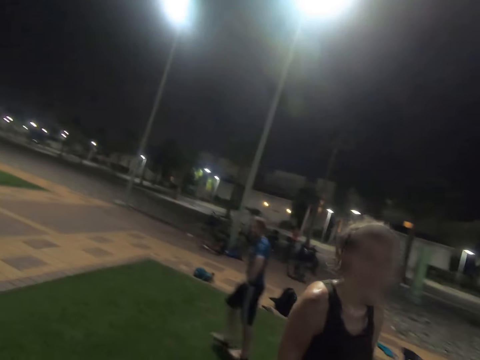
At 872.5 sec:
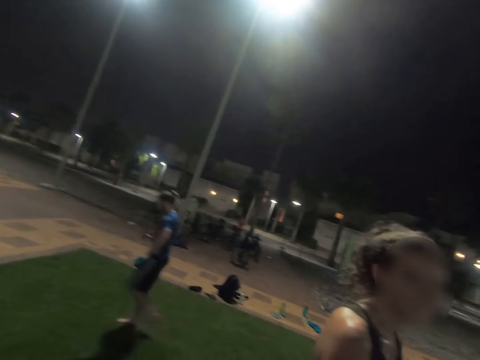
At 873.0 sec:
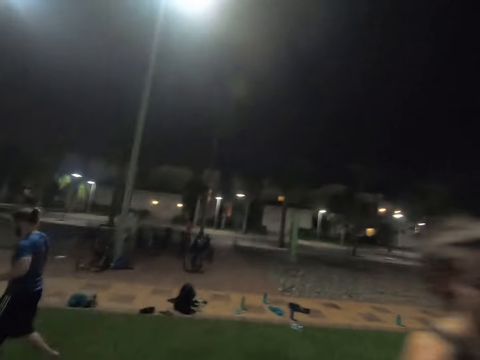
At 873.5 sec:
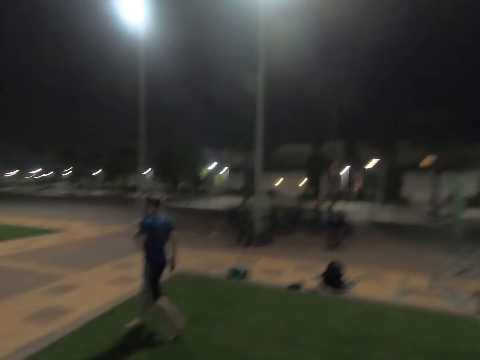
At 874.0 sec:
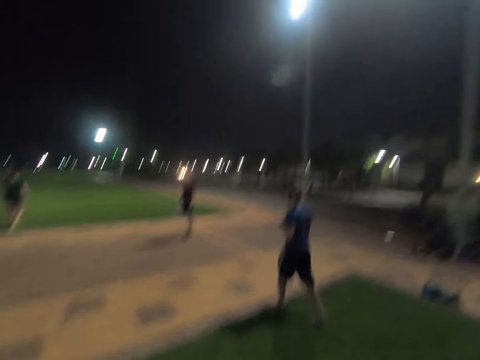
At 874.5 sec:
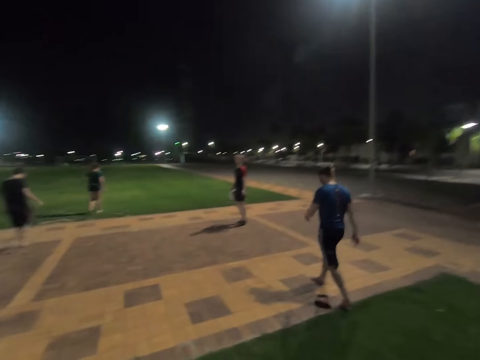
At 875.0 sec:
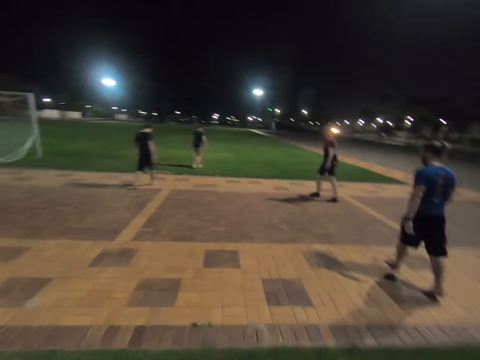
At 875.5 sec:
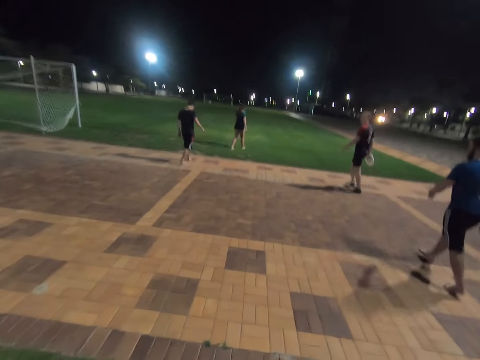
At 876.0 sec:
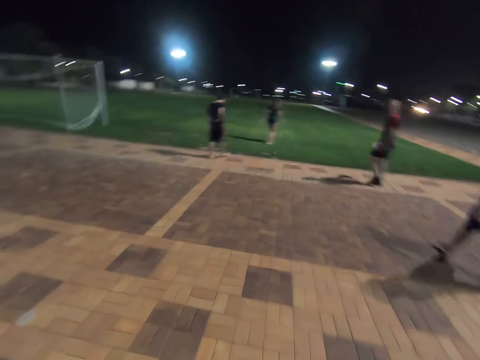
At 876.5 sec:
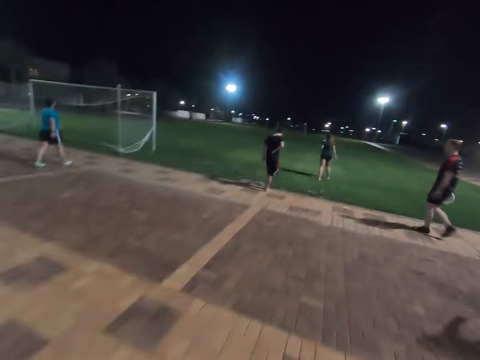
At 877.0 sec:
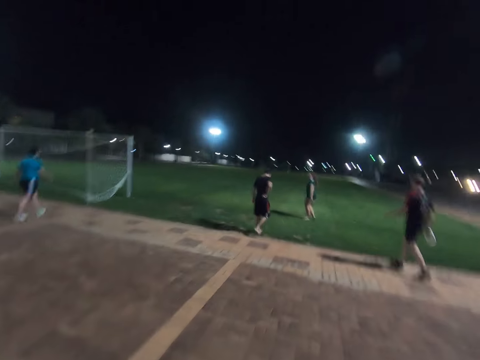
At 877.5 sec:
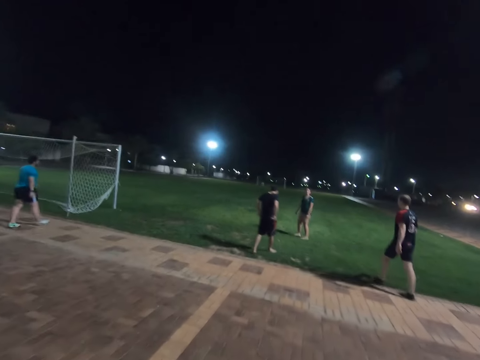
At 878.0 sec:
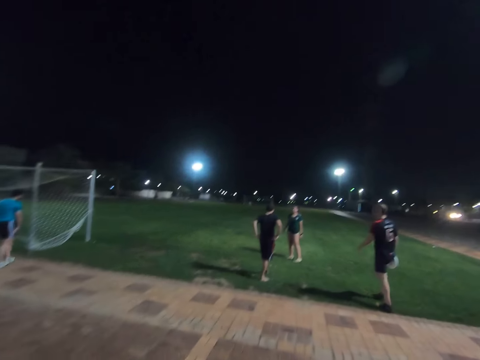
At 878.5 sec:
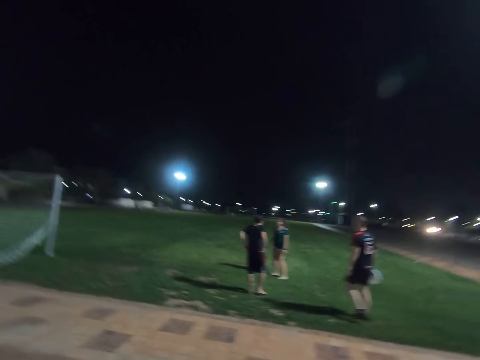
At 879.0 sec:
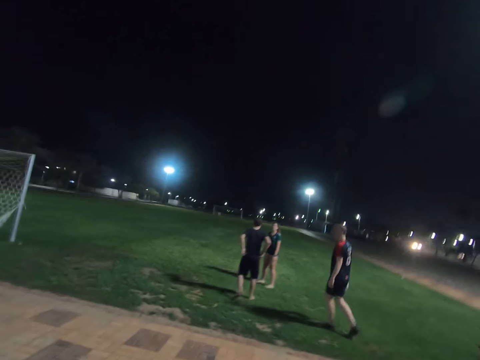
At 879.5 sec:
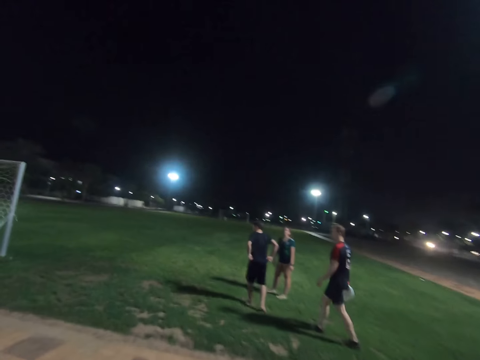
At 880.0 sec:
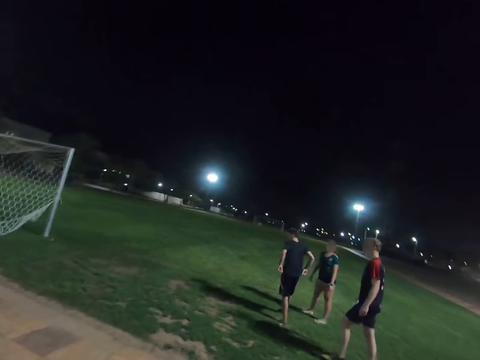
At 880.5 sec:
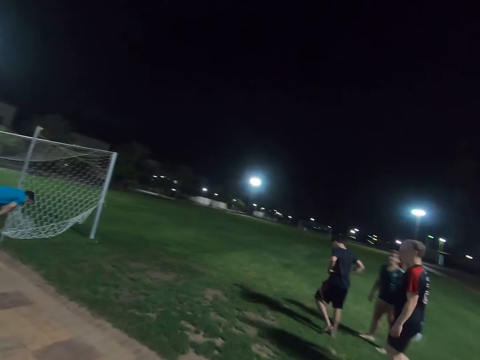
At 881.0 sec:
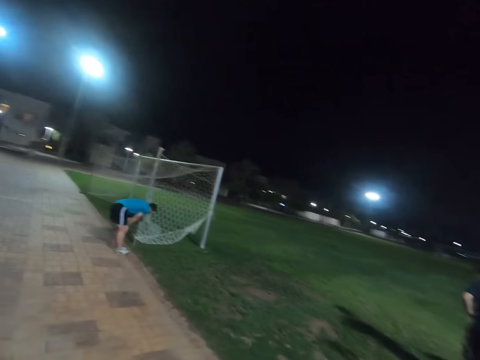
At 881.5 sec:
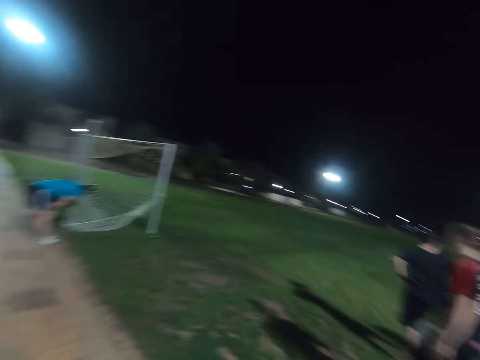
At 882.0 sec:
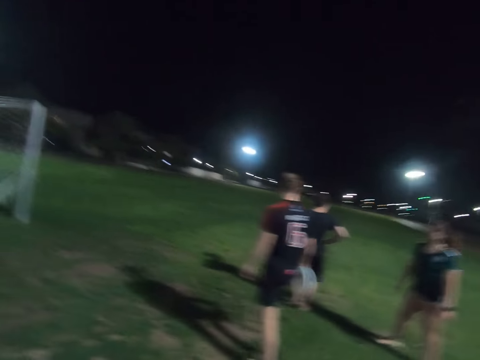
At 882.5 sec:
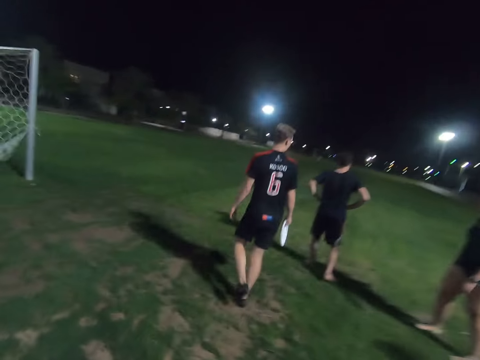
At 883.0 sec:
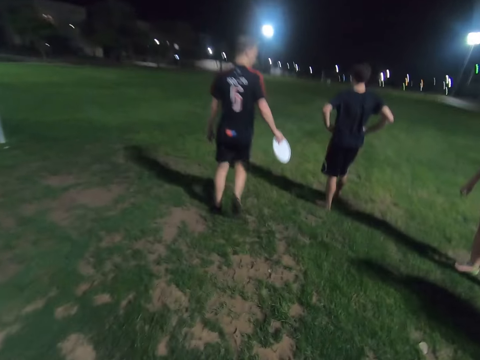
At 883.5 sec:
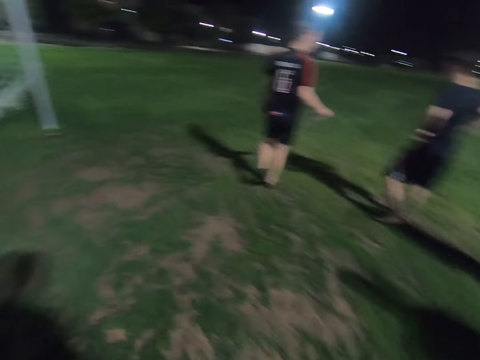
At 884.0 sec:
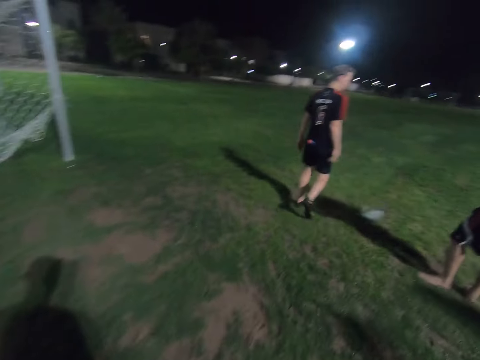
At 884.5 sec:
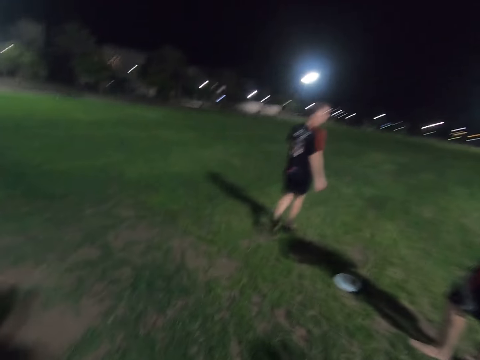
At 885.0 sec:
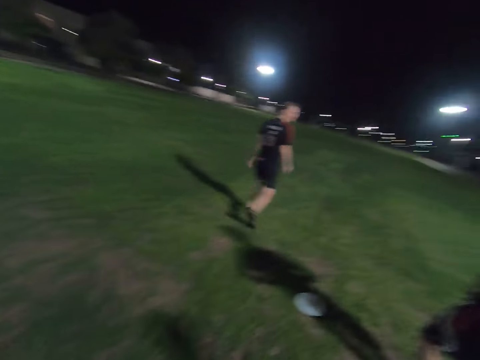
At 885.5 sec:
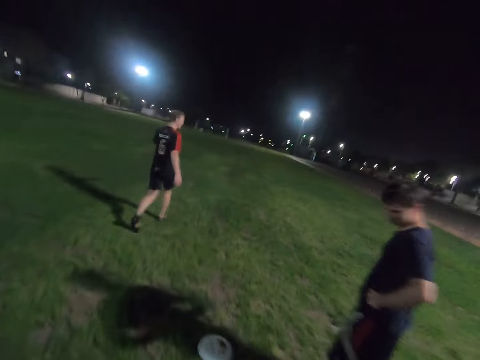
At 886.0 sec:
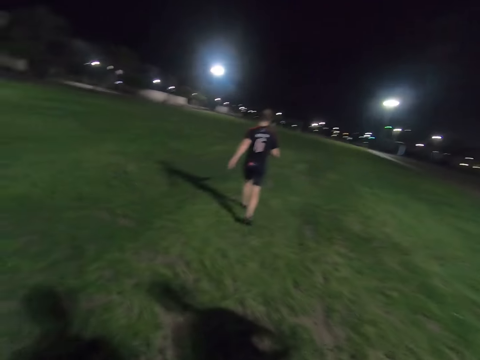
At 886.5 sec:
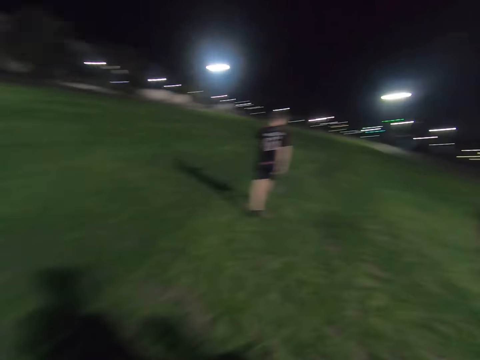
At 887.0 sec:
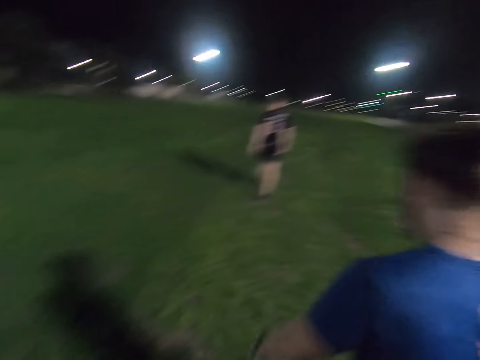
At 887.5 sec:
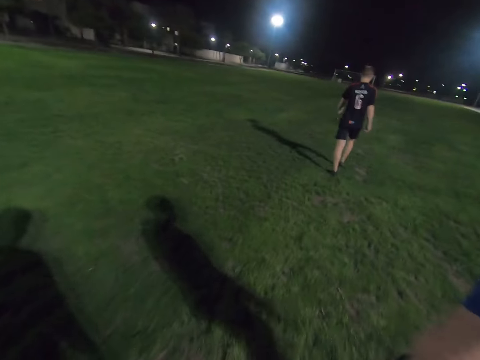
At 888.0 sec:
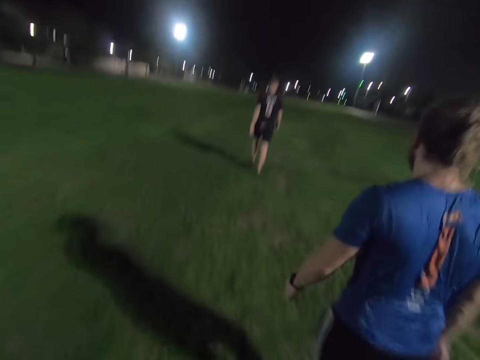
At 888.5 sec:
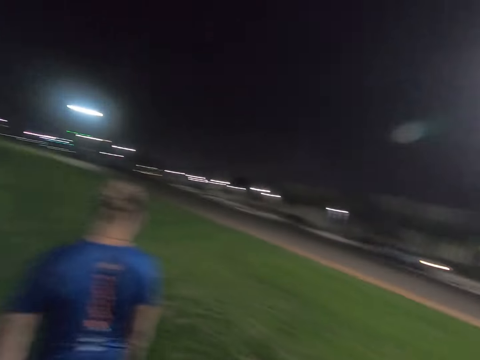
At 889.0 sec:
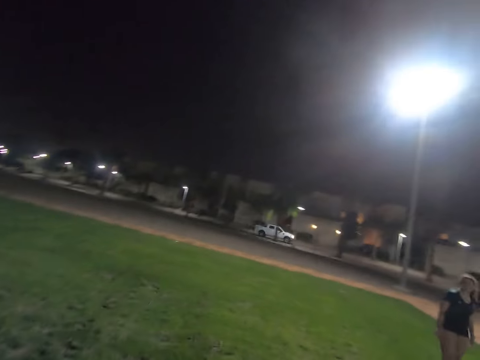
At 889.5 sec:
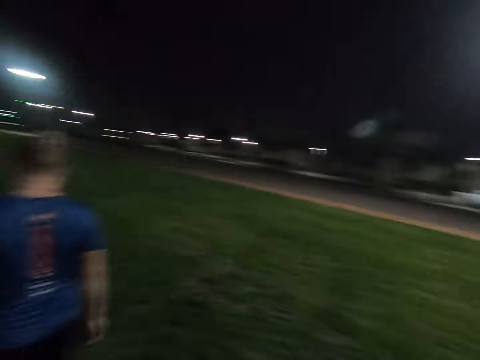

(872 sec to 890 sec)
A man walks around the field. Another man walks around the field. The camera wearer walks towards the field. A third man walks around the field. The second man walks around the field. The camera wearer walks in the field.

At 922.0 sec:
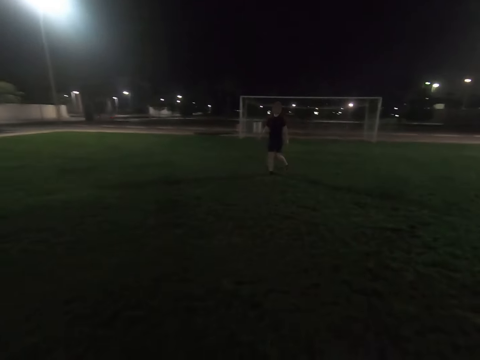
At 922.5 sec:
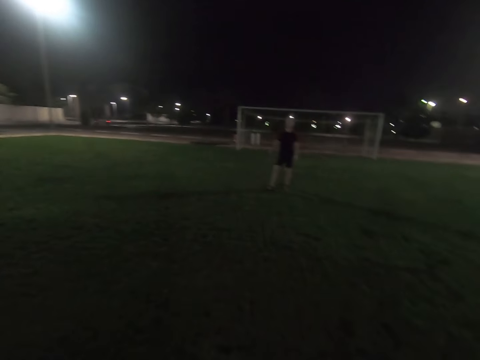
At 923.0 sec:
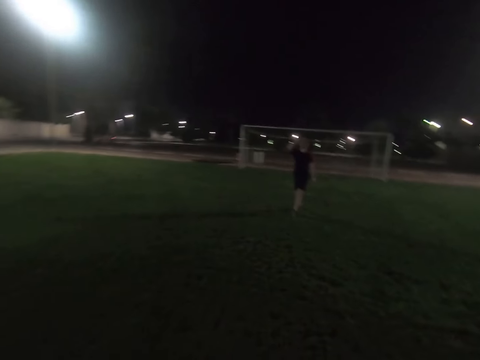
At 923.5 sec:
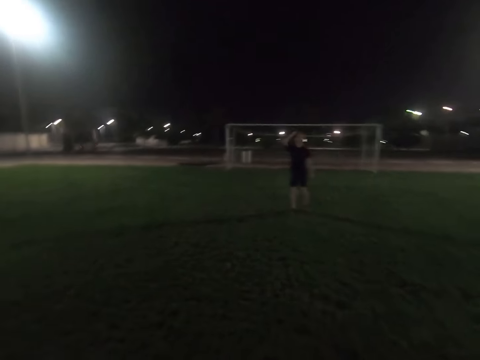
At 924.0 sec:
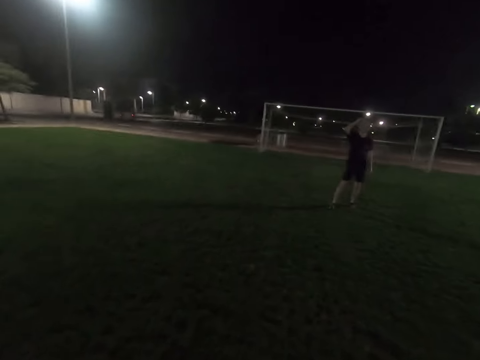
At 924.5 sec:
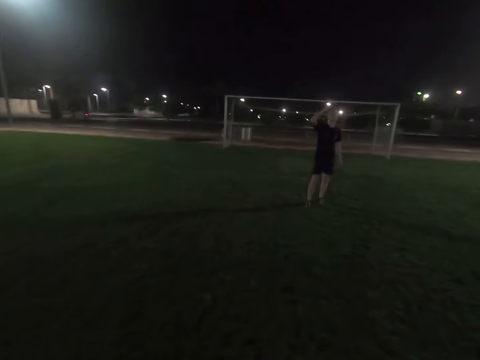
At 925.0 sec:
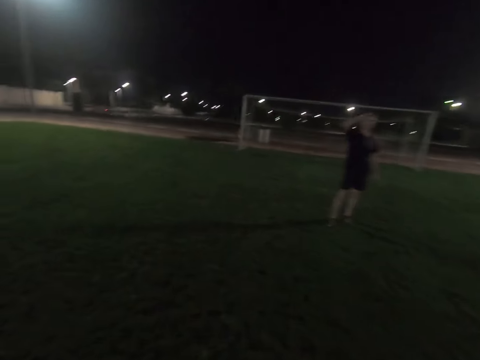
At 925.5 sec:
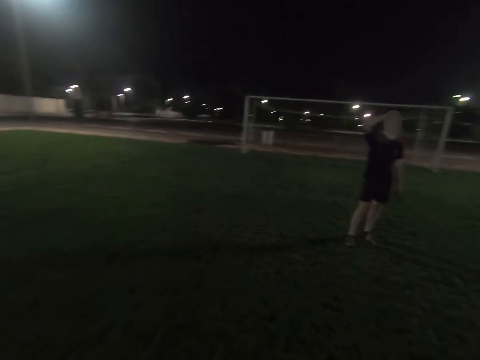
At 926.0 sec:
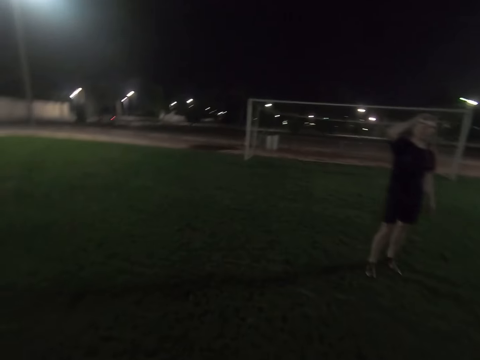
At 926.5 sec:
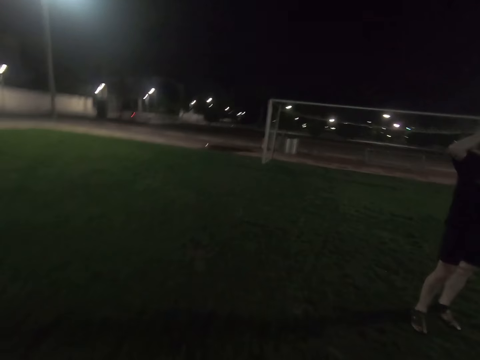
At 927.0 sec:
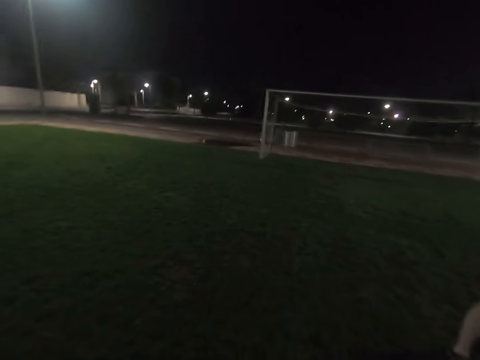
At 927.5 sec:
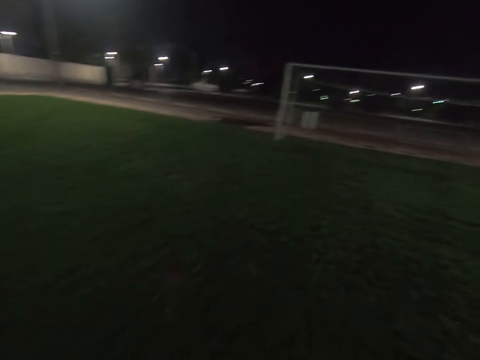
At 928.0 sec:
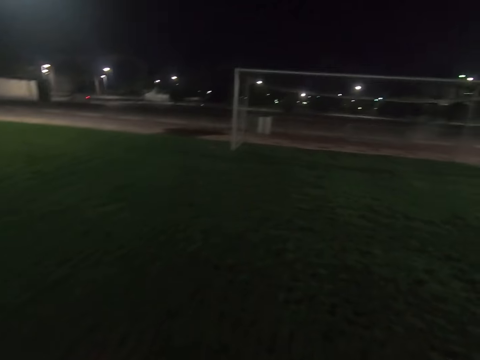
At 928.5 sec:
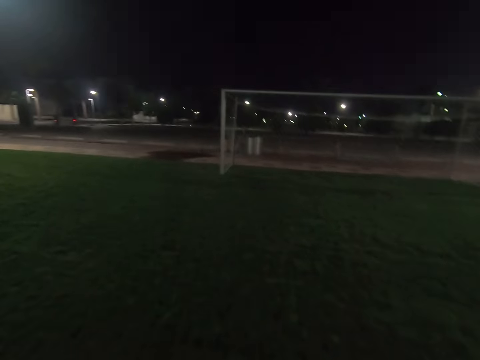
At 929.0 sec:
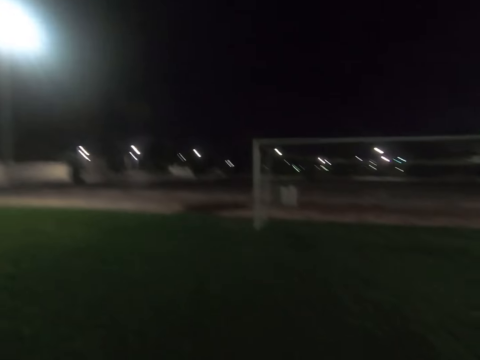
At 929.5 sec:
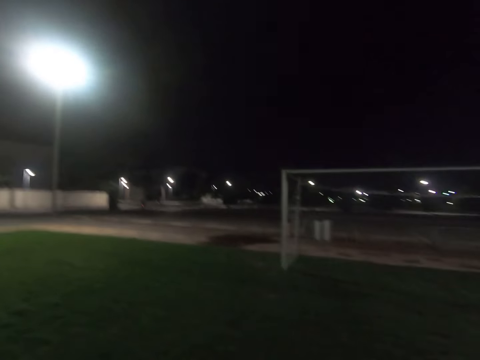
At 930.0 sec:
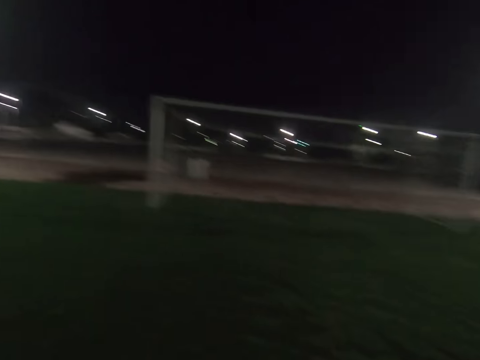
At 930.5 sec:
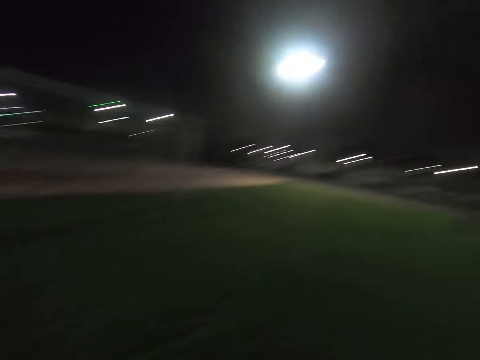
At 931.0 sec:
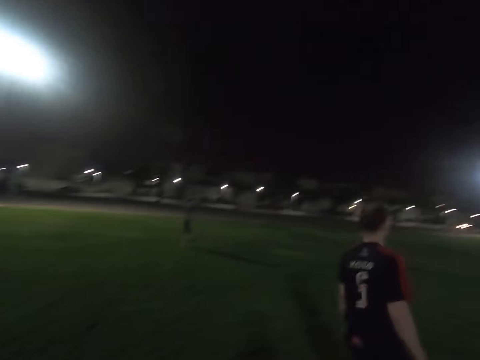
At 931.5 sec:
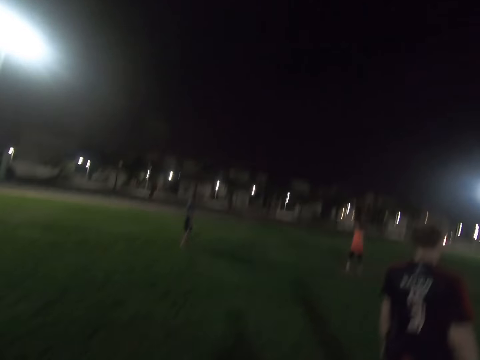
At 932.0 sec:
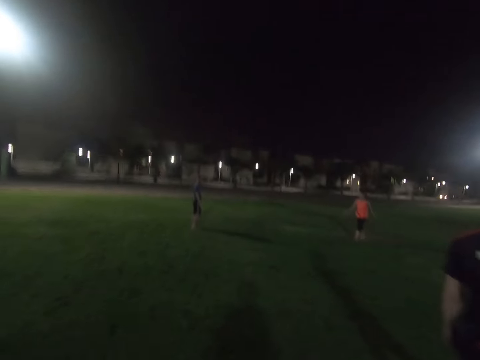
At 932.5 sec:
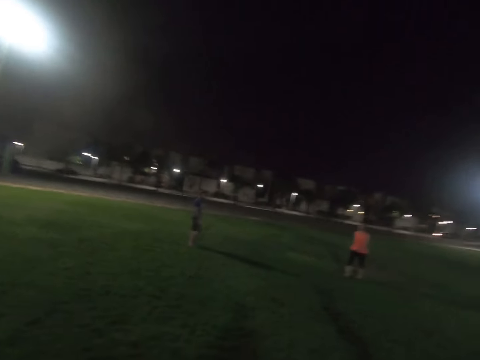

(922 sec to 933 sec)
A man touches his head. The man stands in the field.
